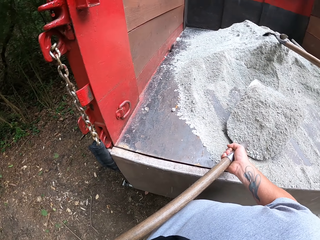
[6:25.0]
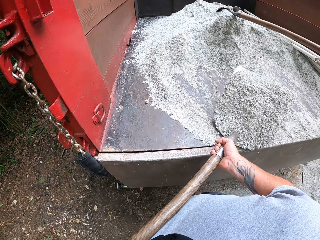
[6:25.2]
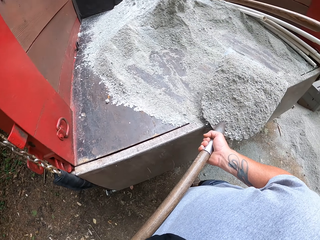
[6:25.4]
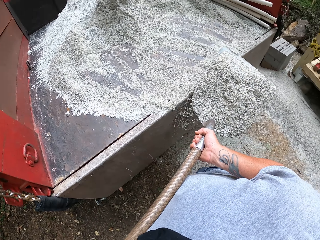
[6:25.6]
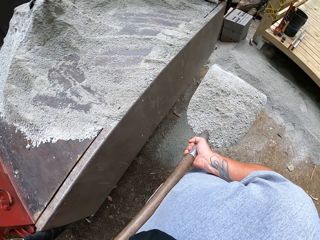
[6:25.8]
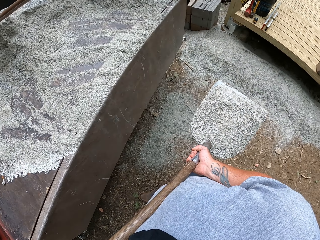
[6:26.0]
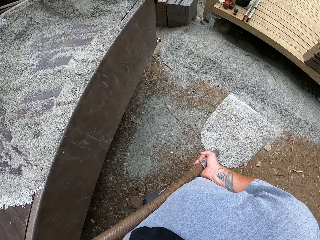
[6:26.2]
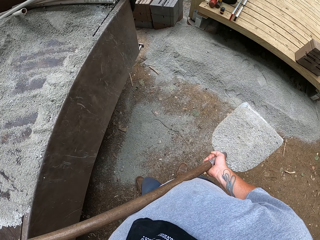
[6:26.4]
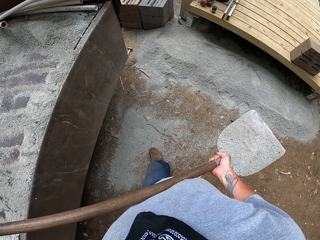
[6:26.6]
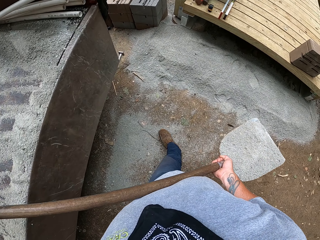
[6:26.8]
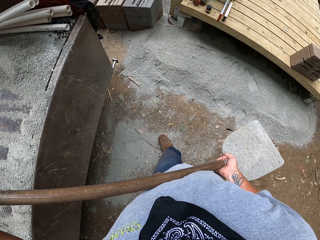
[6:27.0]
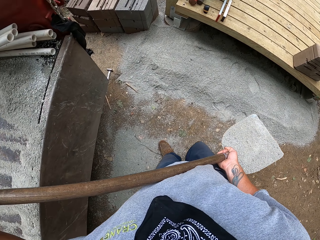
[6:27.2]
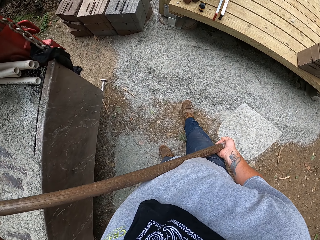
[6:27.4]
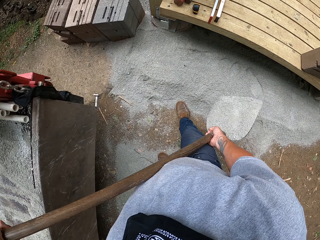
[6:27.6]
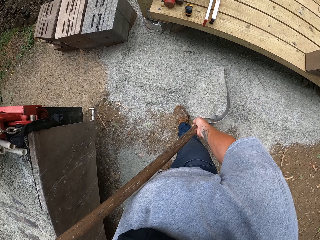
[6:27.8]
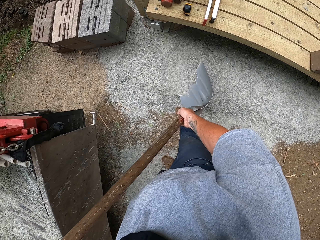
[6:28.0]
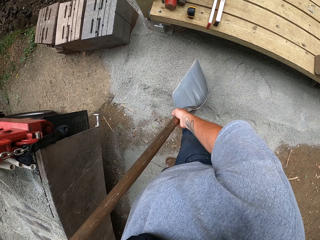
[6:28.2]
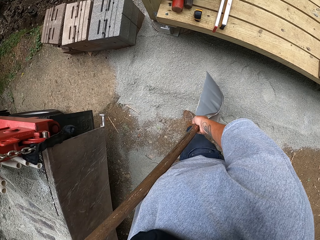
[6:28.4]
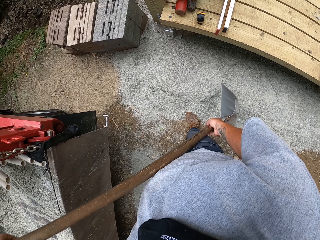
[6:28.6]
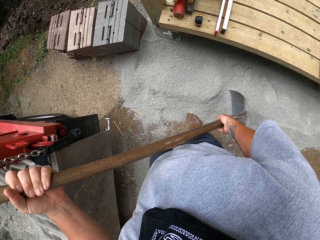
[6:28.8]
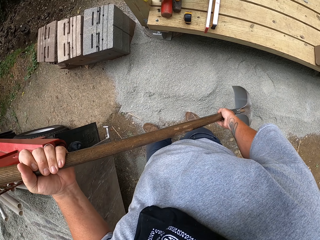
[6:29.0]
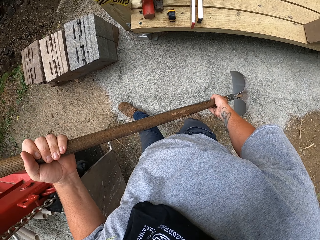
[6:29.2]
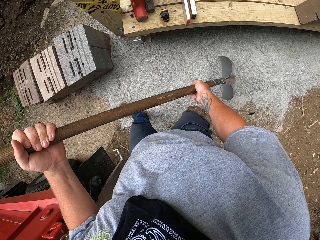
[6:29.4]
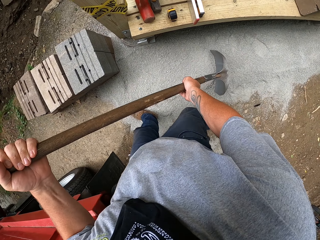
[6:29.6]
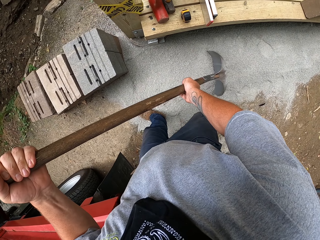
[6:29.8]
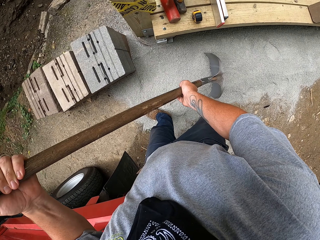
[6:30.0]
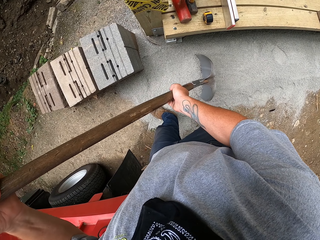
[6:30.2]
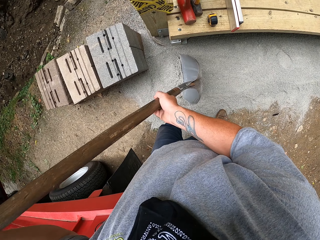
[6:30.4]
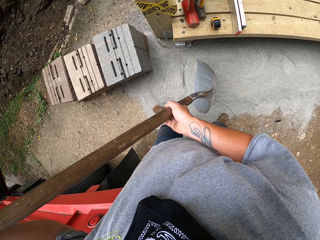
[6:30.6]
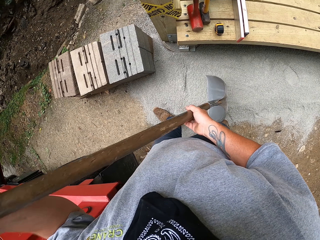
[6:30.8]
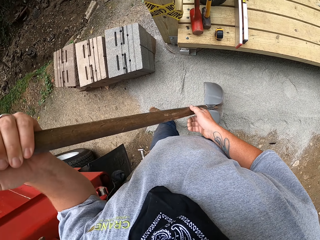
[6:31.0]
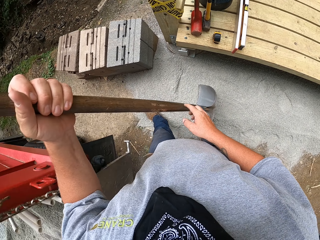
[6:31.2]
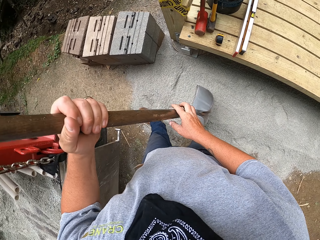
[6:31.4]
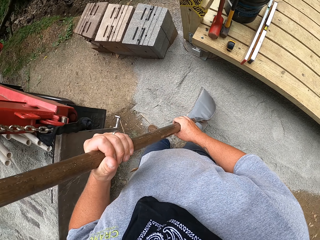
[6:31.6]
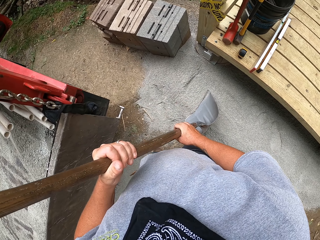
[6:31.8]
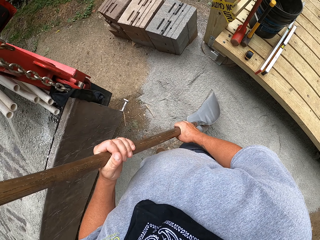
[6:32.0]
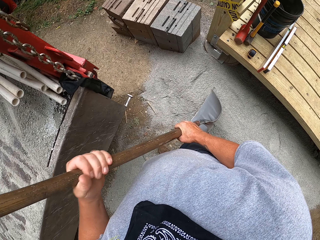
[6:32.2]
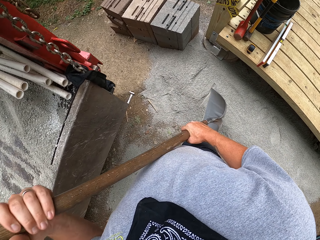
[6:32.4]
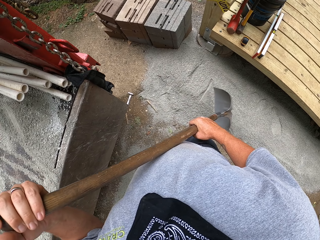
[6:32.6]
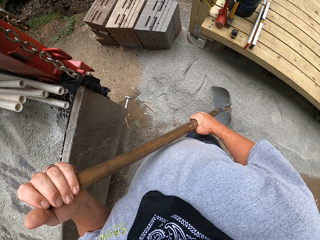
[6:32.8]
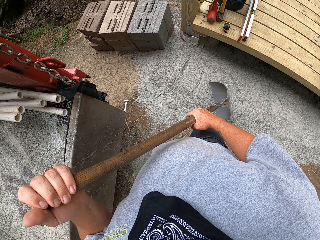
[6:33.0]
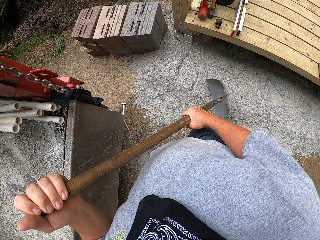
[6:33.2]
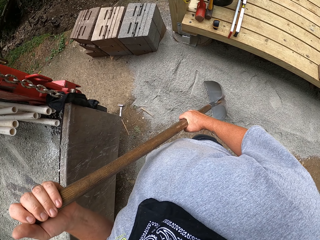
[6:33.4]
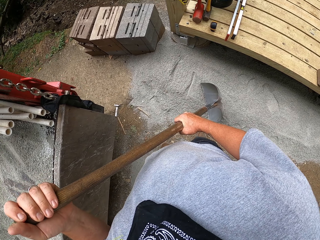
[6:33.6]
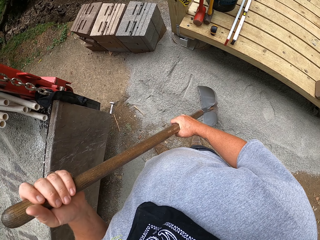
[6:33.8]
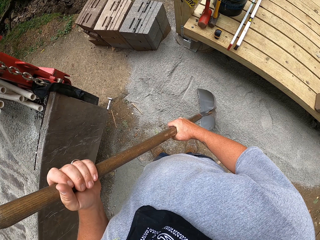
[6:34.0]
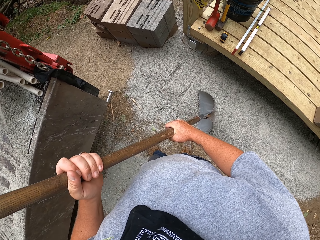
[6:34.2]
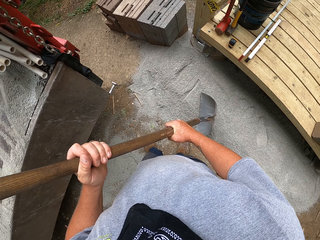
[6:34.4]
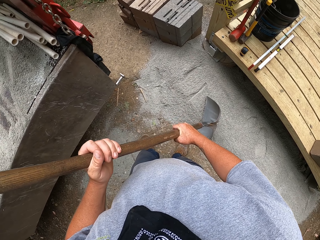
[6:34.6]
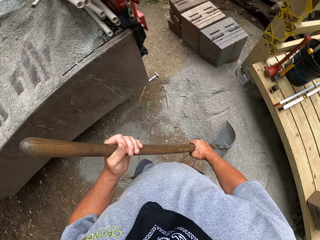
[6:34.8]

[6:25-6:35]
The camera wearer walks with a spade of soil to the bridge. They throw the soil under the bridge. They level the soil using the spade. They stop to level the soil.

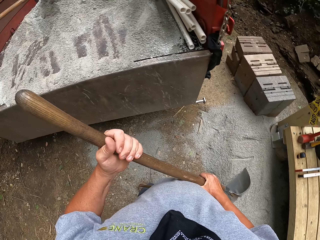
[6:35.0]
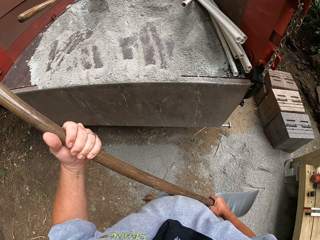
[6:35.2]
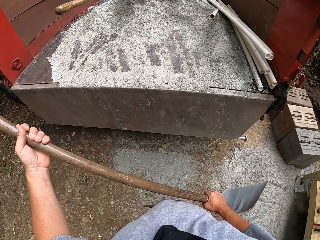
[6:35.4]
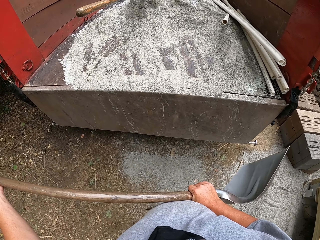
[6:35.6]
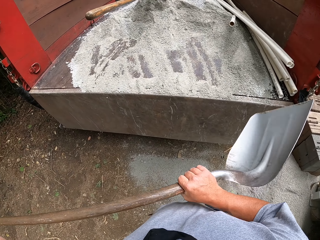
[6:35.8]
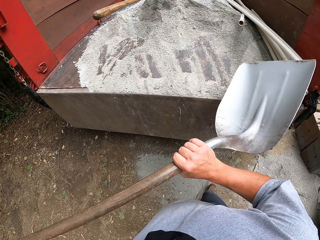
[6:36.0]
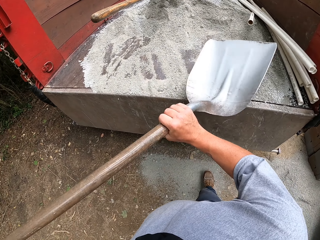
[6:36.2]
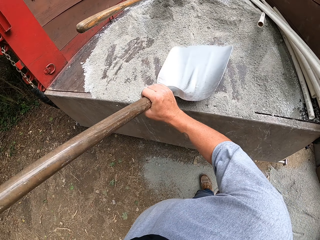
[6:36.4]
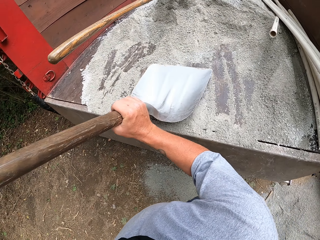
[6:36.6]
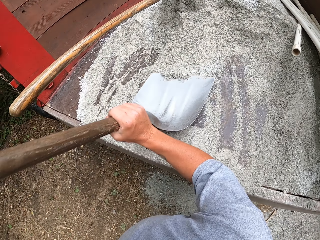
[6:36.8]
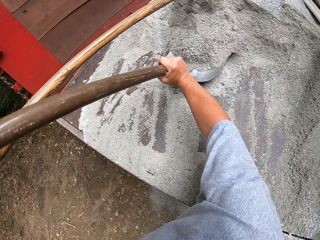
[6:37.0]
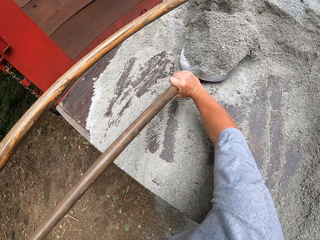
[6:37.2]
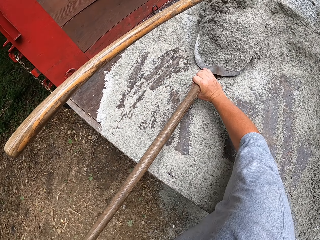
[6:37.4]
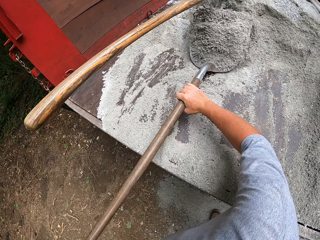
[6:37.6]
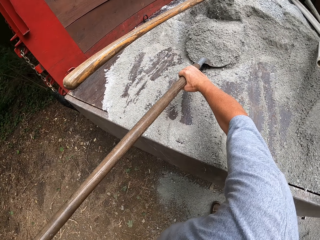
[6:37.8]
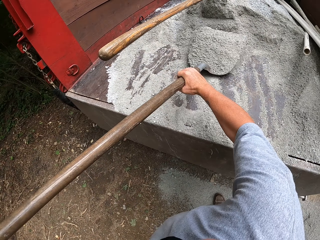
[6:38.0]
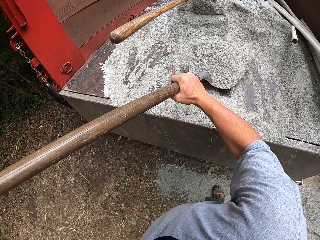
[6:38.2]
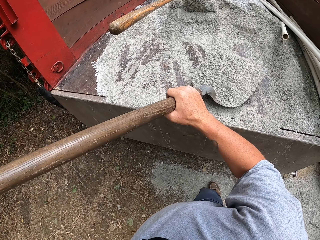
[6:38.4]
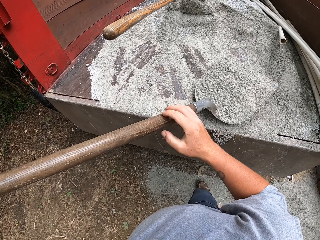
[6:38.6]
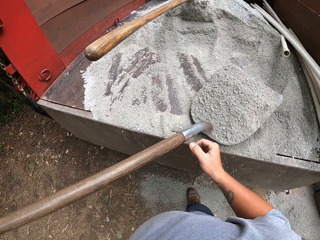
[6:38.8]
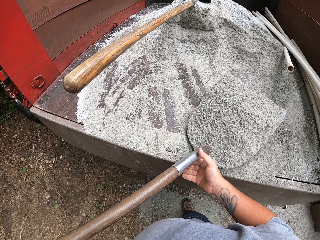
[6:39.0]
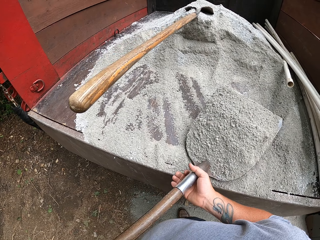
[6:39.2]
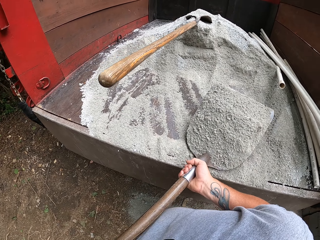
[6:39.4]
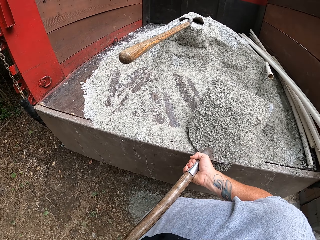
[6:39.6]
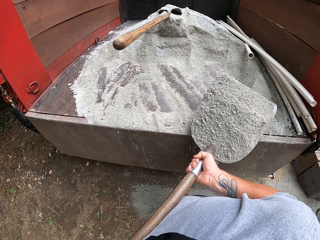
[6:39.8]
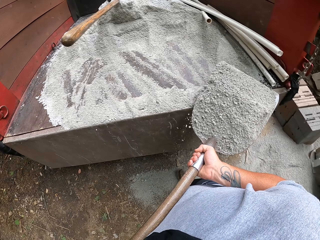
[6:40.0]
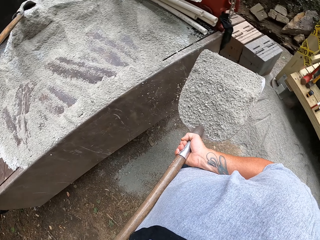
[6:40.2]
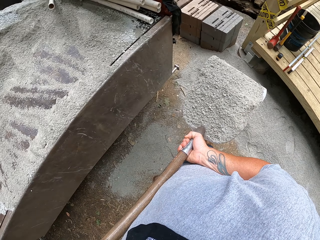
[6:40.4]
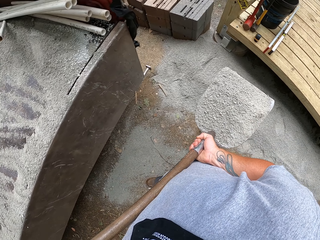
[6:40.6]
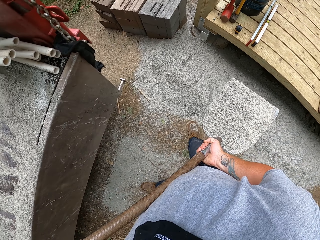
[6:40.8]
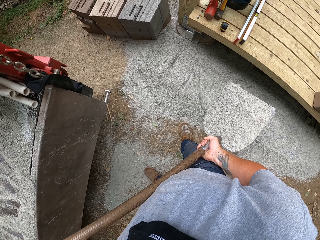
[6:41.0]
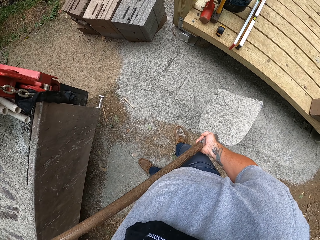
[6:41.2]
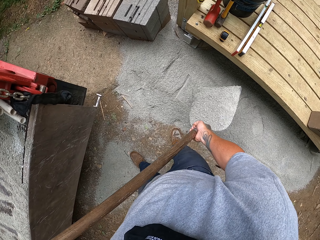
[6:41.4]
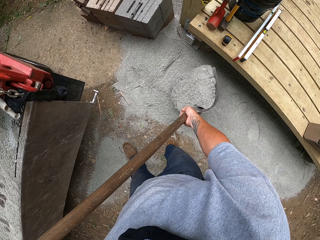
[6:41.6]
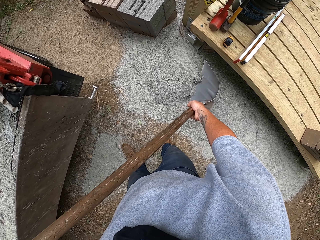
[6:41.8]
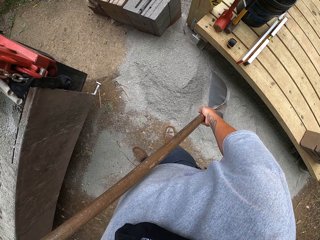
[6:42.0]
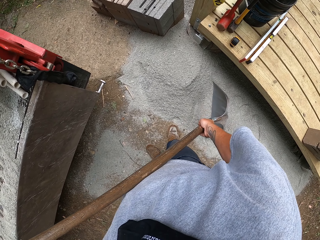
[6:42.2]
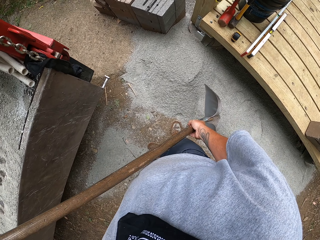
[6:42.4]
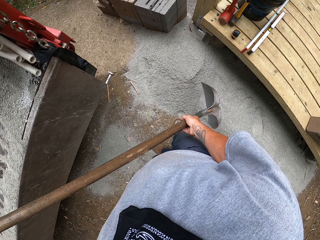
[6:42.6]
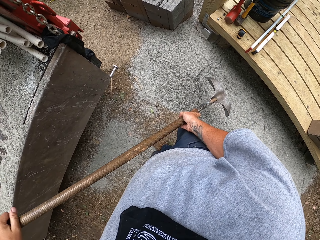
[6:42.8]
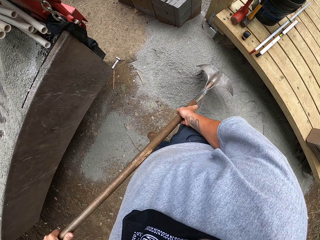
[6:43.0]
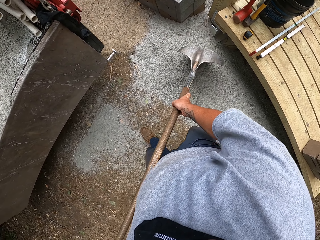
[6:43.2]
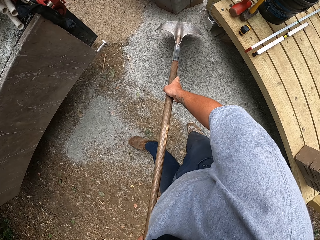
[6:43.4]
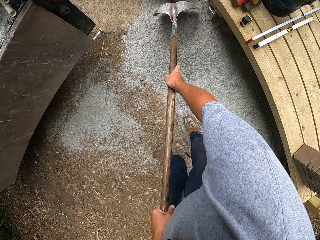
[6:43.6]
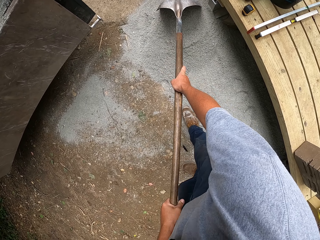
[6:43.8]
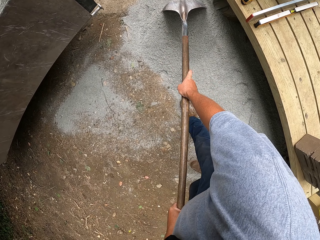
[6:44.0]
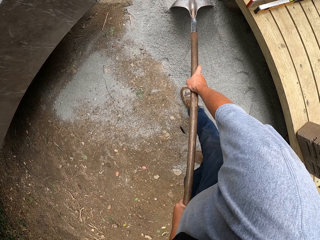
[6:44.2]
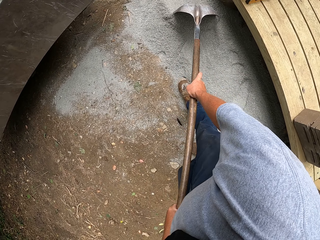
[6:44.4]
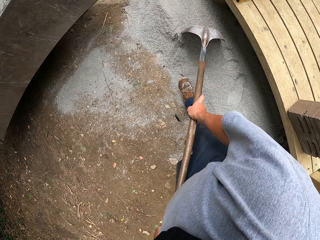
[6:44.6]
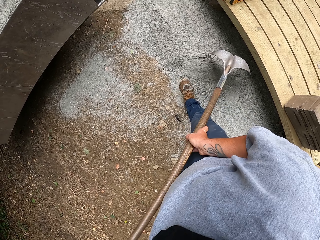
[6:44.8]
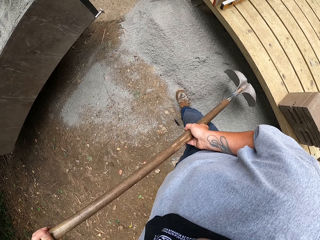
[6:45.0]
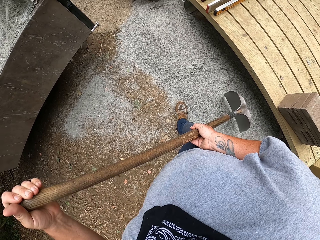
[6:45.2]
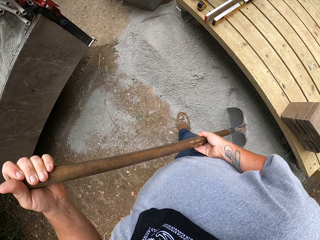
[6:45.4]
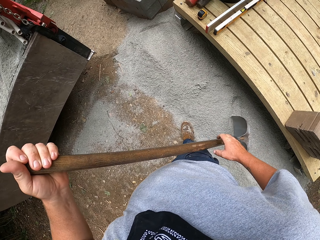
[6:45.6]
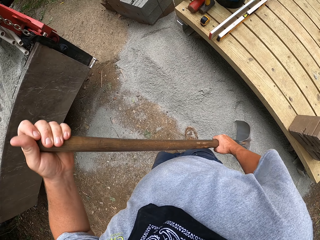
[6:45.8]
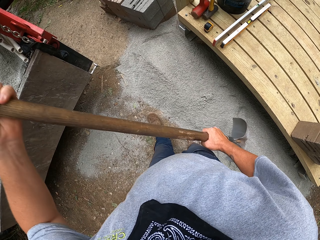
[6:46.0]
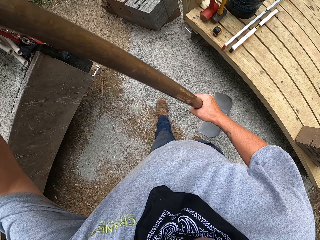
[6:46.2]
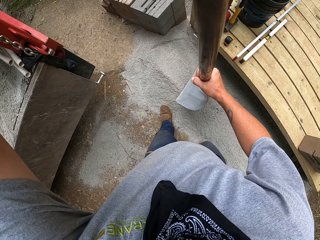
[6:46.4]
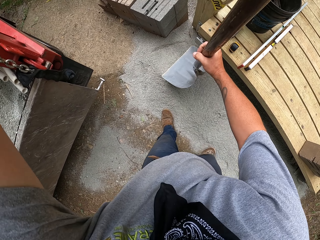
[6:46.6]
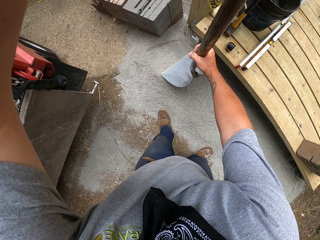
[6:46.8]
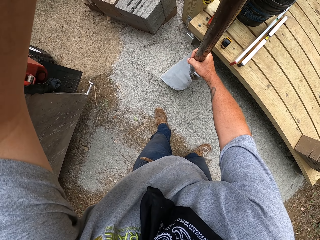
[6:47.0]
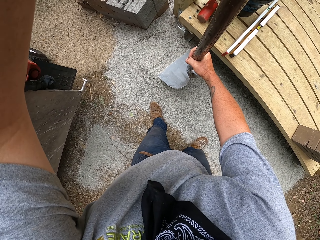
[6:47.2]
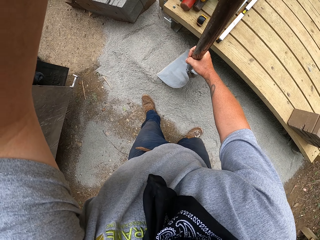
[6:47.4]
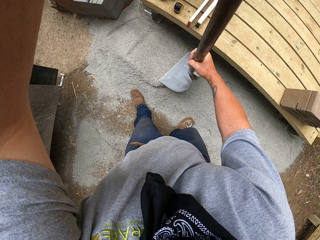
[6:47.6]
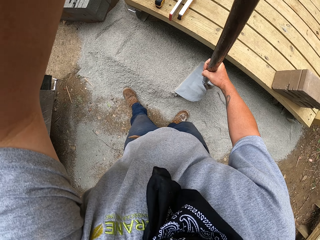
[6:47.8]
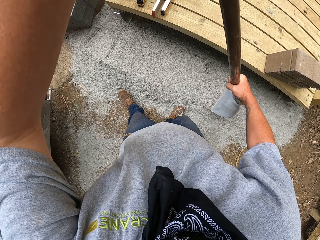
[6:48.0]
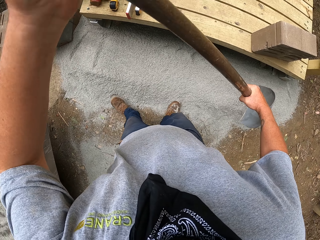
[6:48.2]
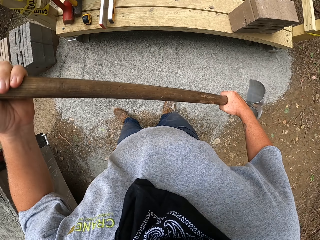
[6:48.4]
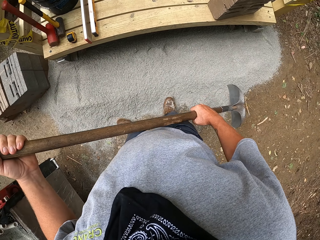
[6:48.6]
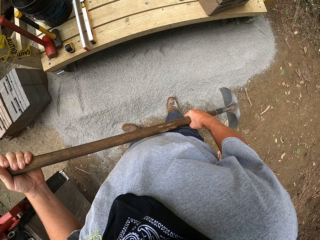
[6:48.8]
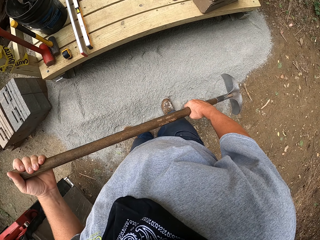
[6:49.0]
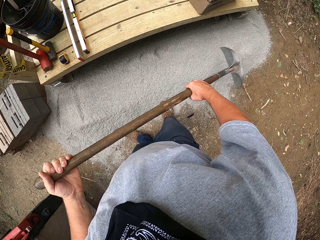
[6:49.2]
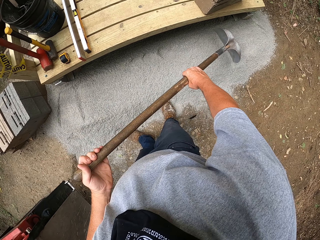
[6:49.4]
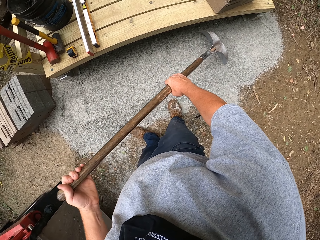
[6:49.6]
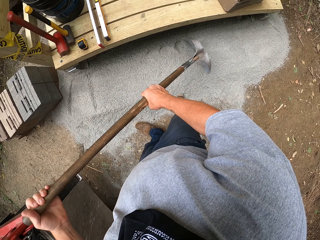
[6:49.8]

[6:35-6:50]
The camera wearer scoops soil using a spade. They throw the soil under the bridge. They level the soil on the ground using the spade.
